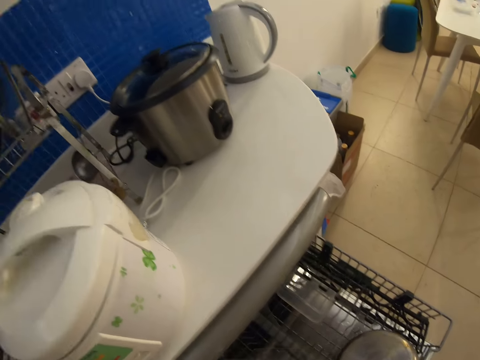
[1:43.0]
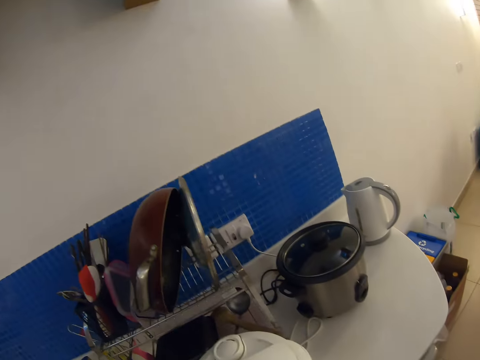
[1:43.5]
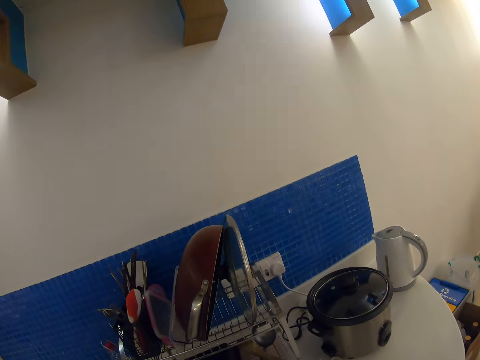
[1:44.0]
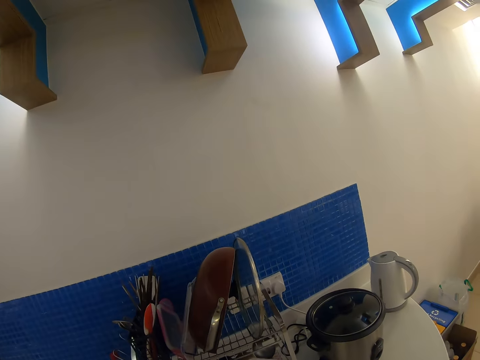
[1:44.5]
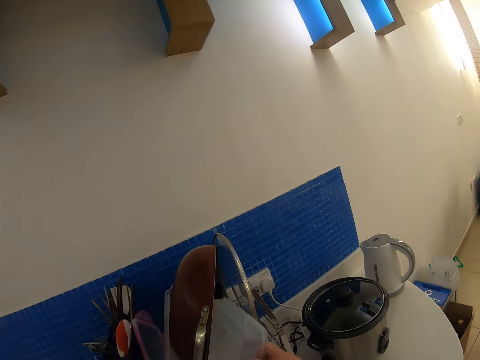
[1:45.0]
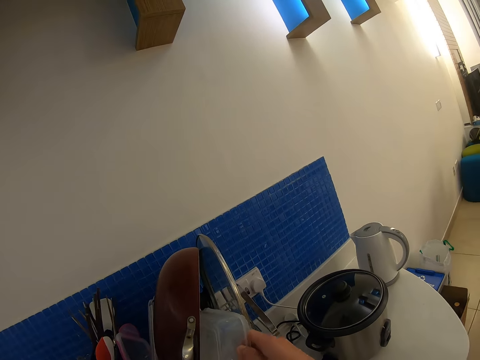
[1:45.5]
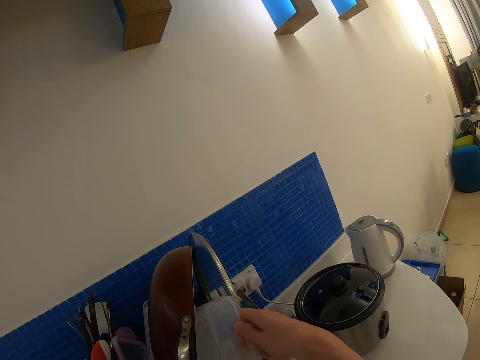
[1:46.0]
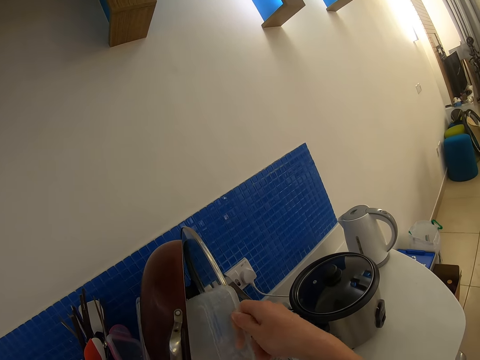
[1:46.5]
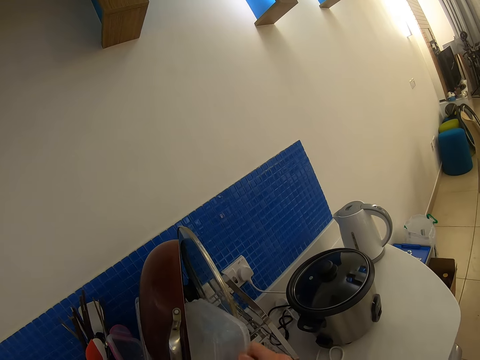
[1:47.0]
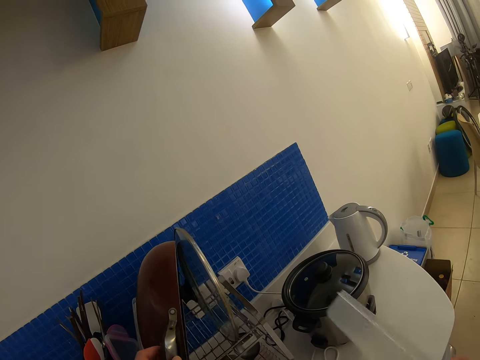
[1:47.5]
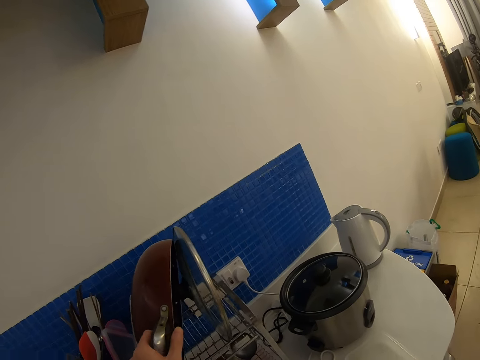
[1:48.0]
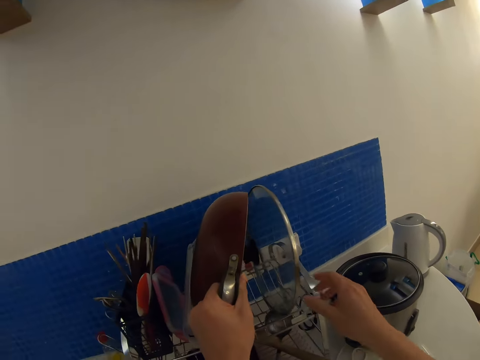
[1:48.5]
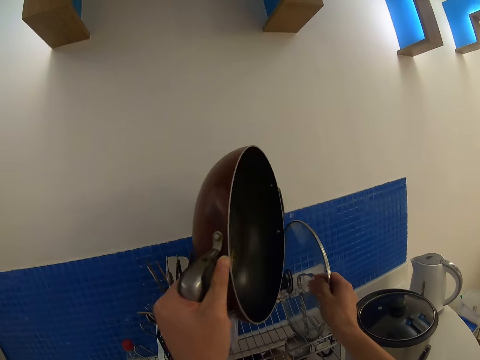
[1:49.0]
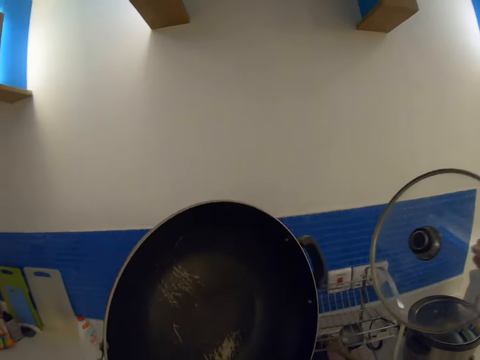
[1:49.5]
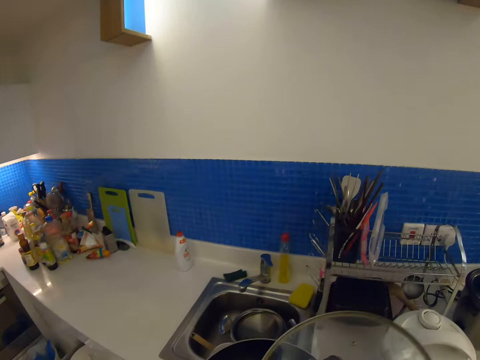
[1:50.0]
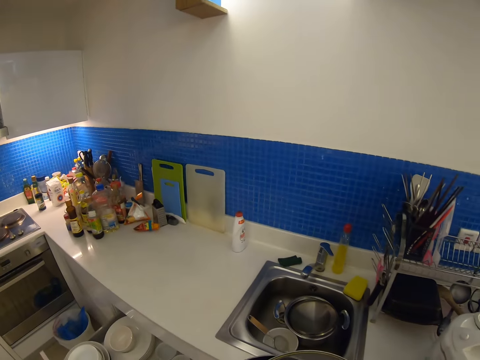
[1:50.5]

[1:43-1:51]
The camera wearer puts the dishes in the dish rack. They pick the lid and the pan from the plate rack.

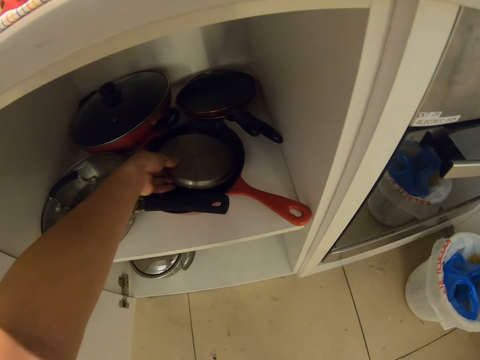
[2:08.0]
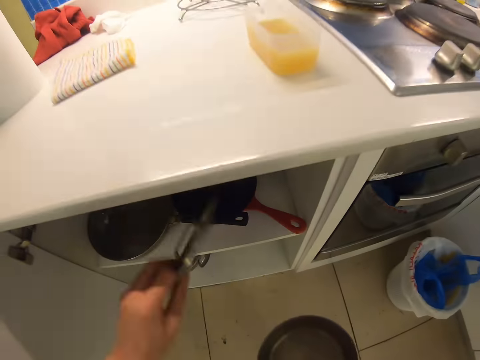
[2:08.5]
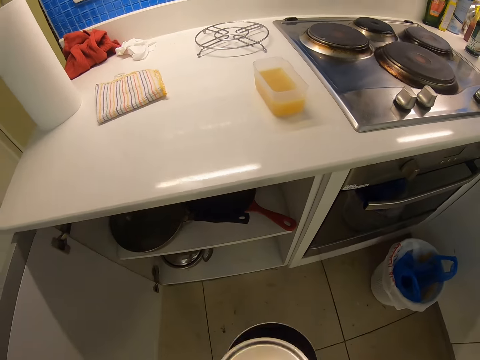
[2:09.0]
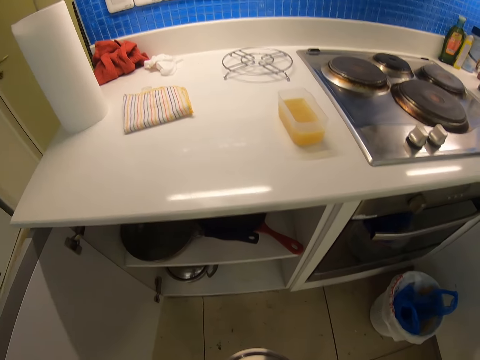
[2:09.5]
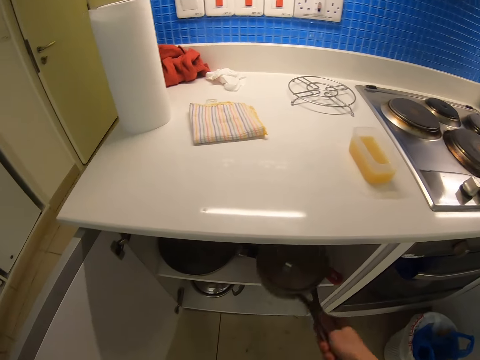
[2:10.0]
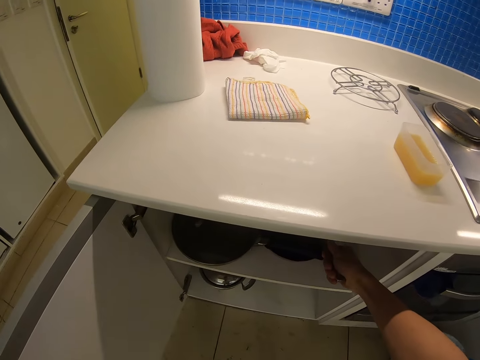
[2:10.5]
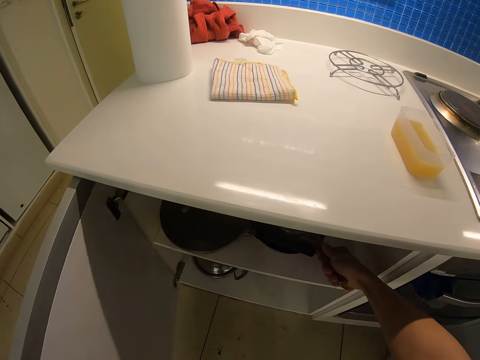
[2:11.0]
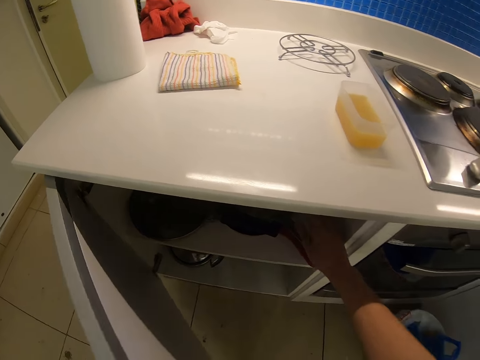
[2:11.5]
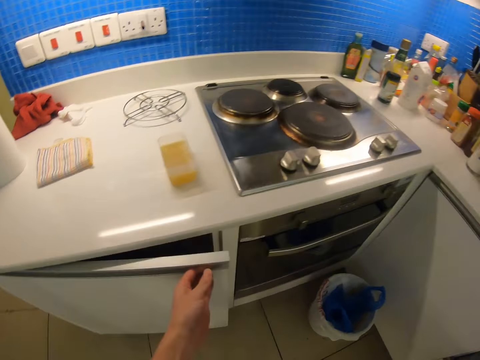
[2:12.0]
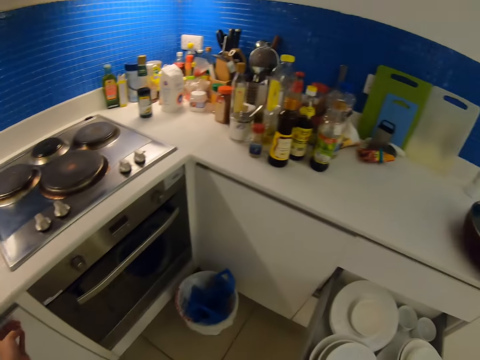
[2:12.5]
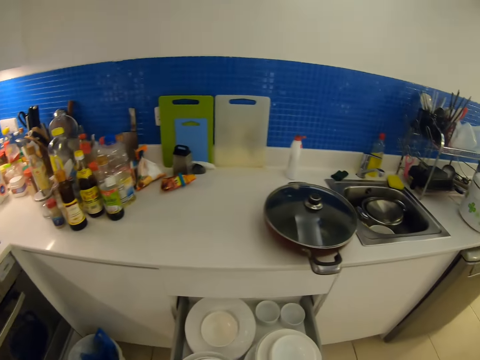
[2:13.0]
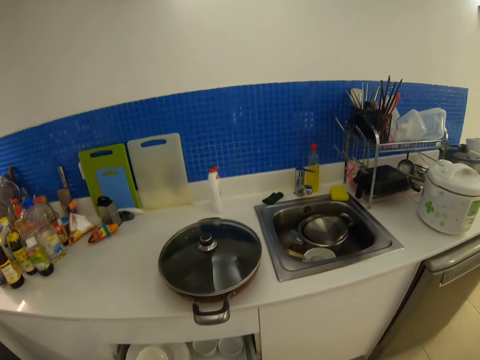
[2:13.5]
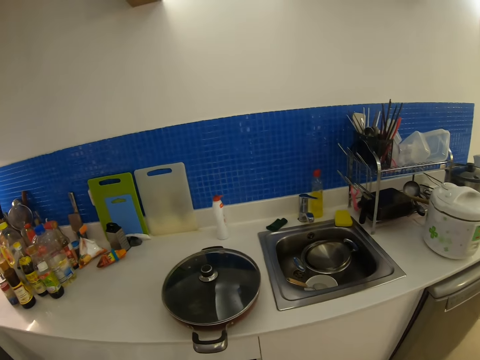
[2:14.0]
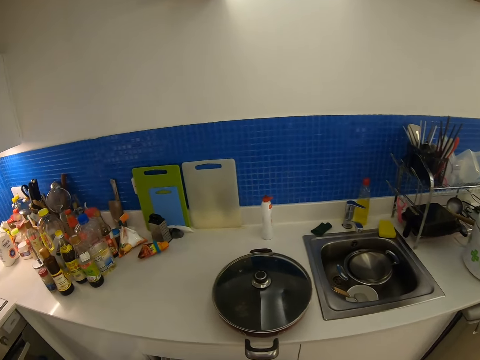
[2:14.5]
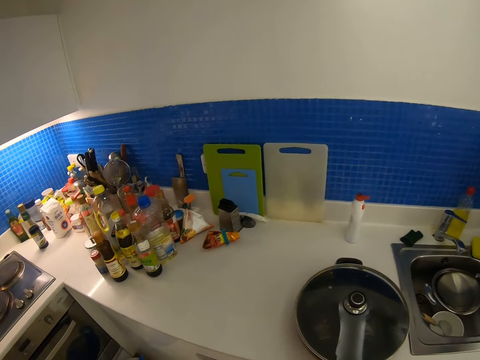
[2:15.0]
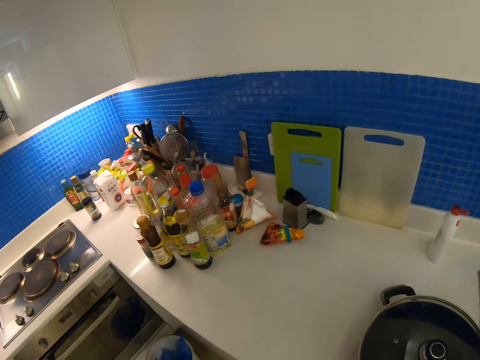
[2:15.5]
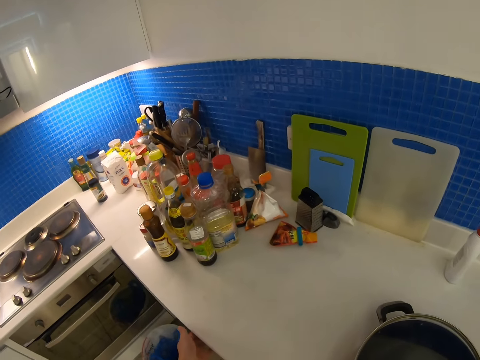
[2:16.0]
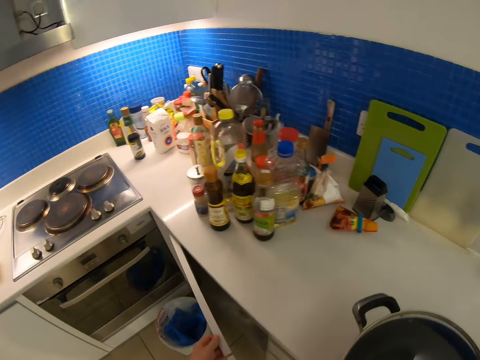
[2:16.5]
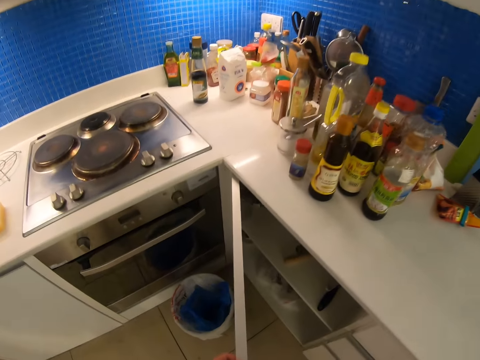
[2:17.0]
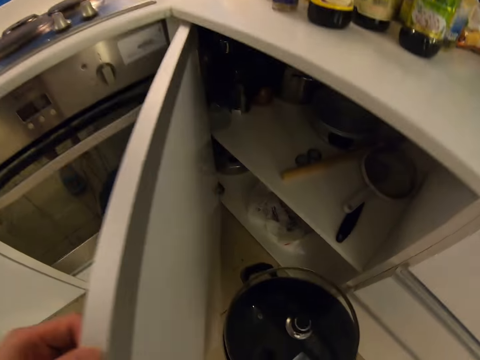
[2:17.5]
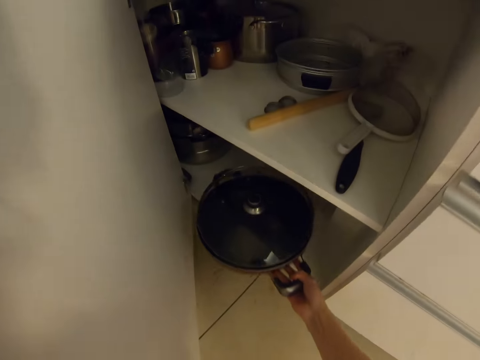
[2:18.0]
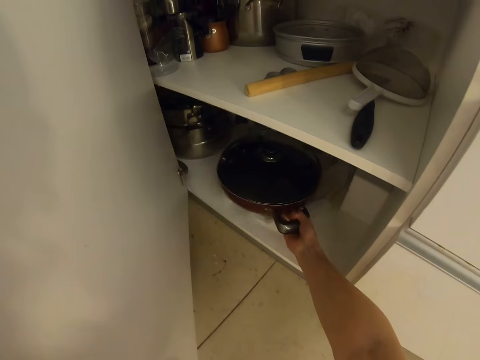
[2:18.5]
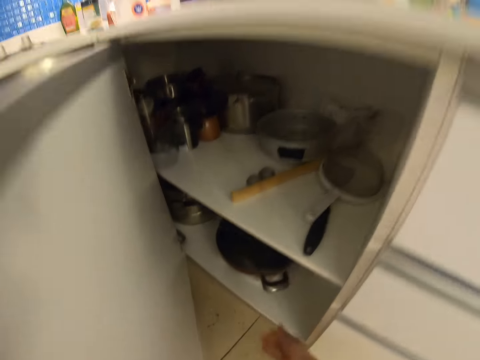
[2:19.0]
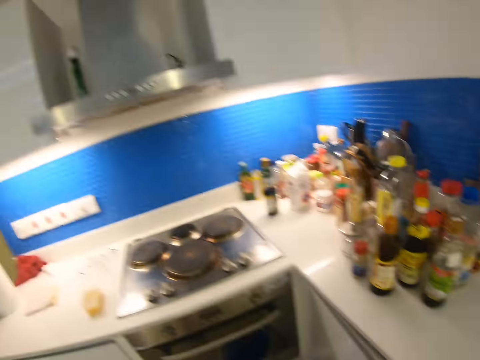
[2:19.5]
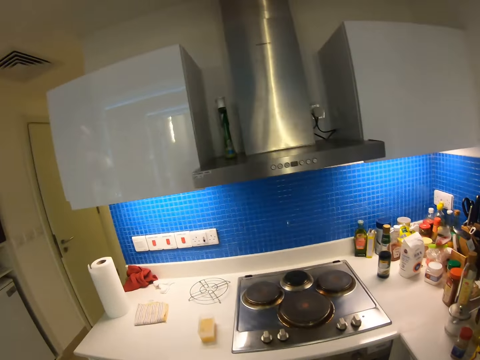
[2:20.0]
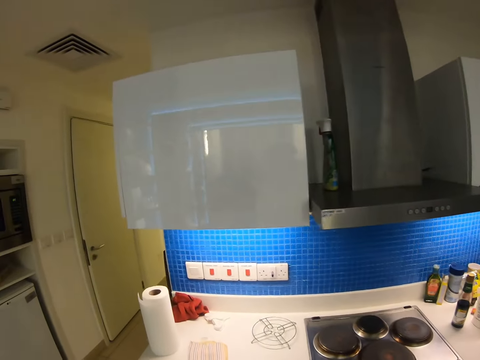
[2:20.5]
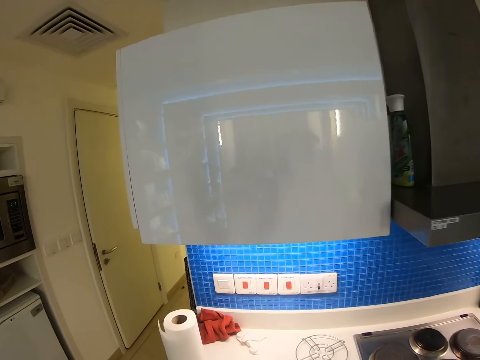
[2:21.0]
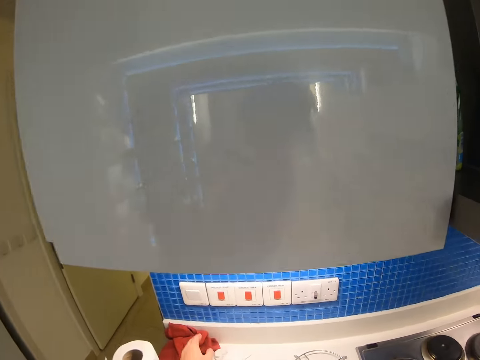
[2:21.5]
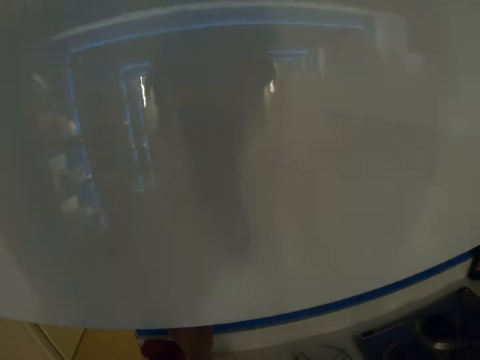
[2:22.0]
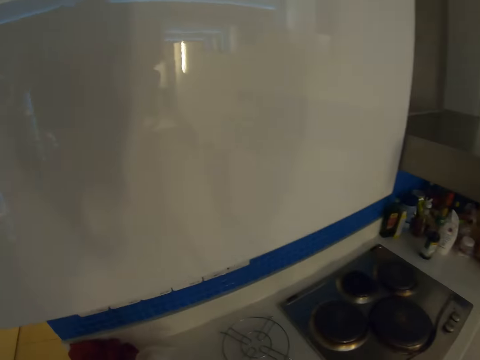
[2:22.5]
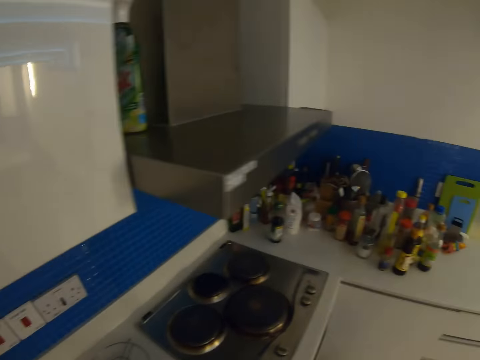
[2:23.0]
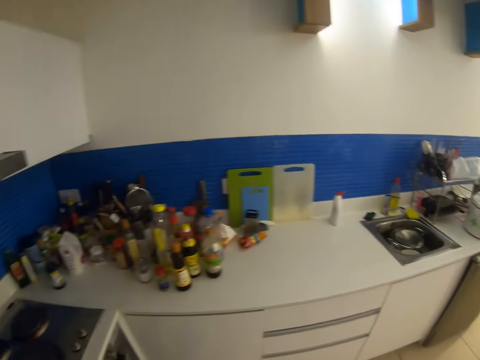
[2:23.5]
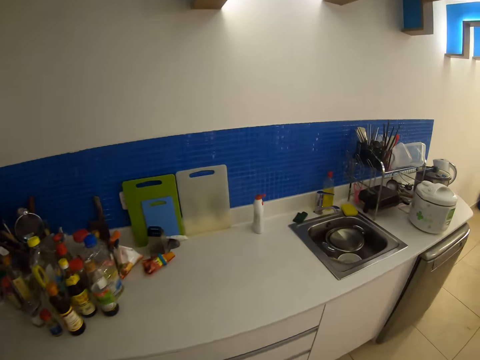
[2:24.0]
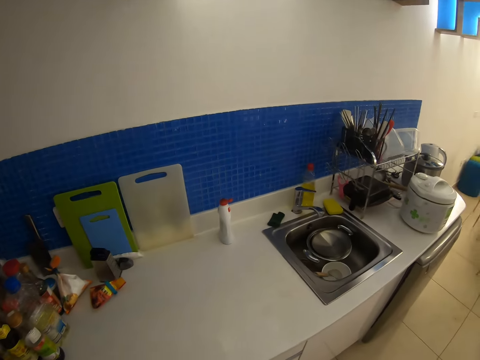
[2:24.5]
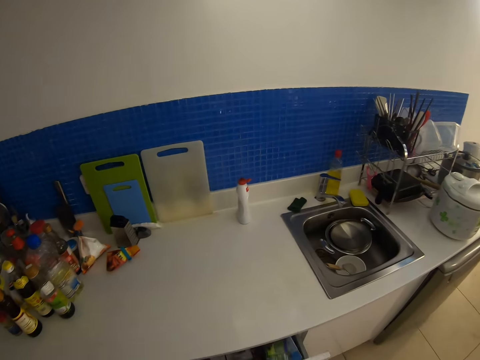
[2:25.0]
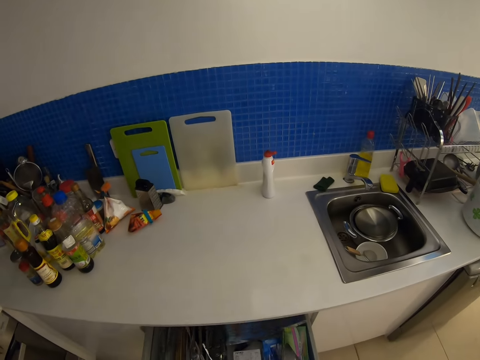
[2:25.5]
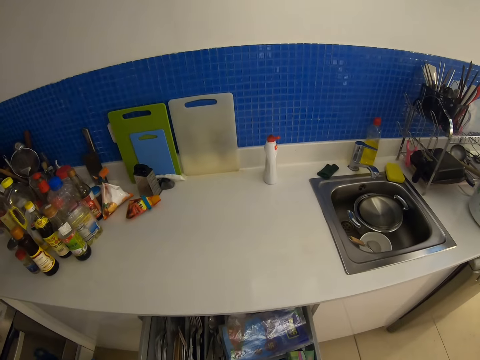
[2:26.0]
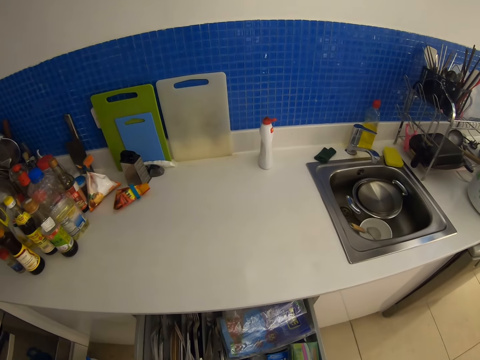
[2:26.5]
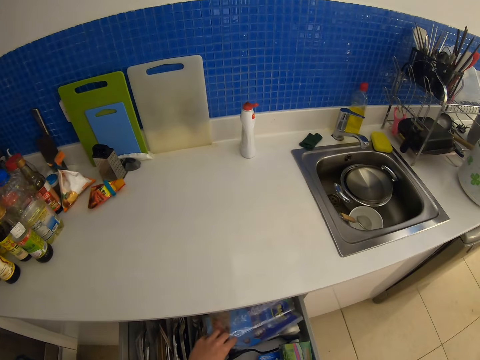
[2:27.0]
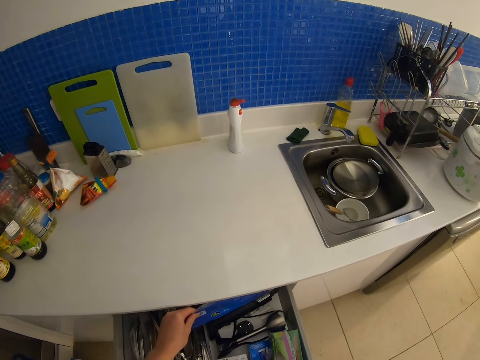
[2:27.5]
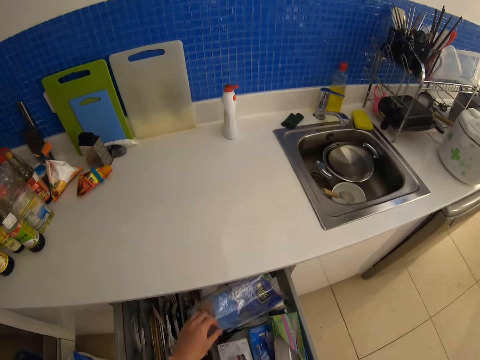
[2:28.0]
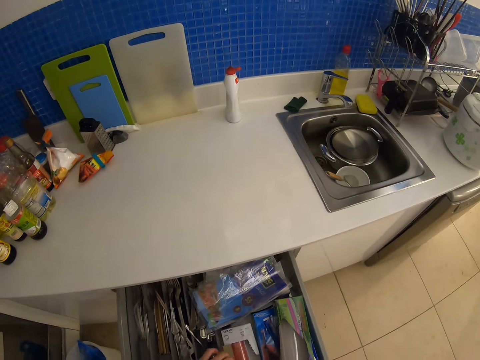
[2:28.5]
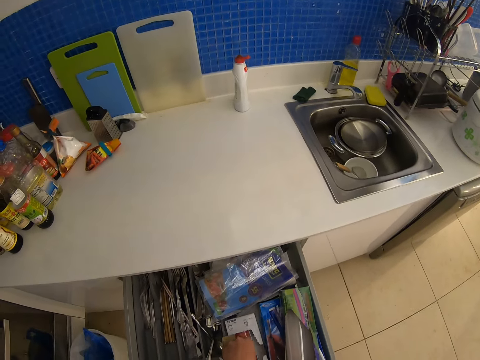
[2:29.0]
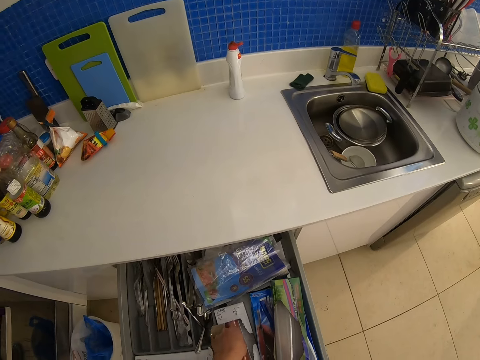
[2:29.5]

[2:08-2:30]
The camera wearer picks the tray from the cabinet. They take lids and pots. They put the pan in the cabinet and close the cabinet. They pick the cooking pot, open the cabinet, and put the cooking pot in the cabinet. They close the cabinet. They open the cabinet drawer.
